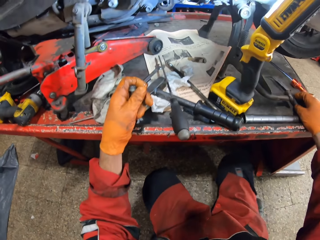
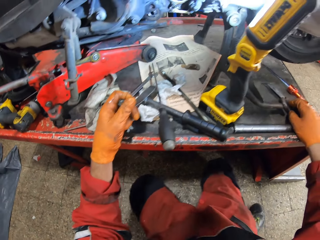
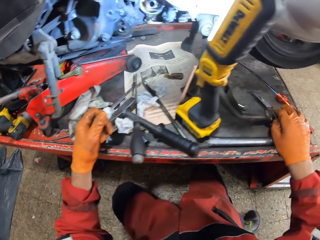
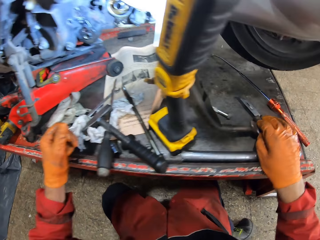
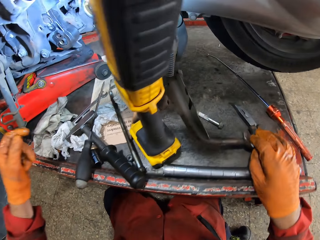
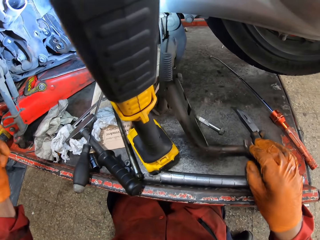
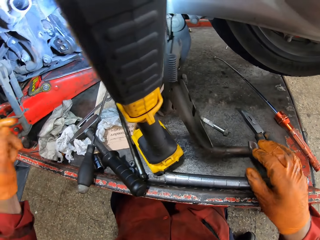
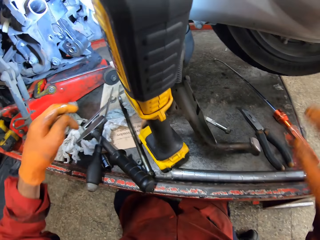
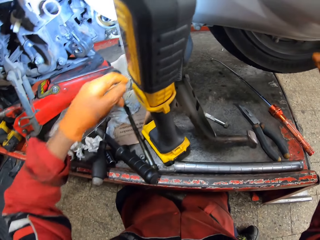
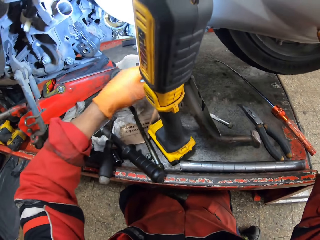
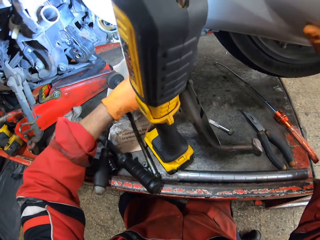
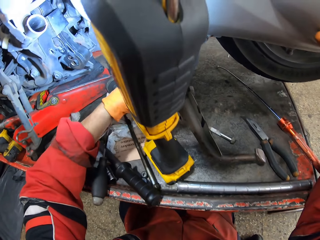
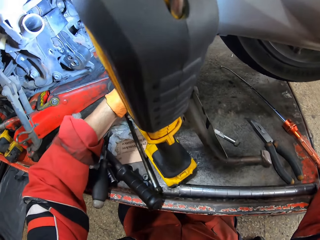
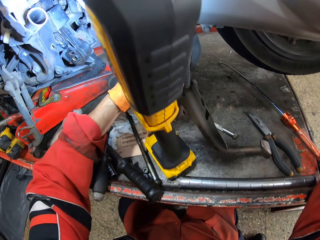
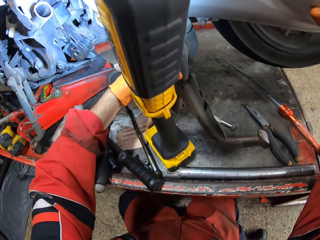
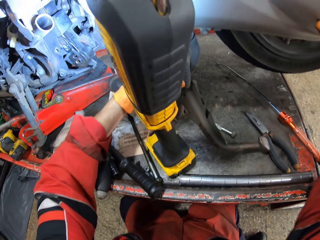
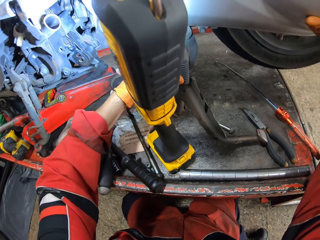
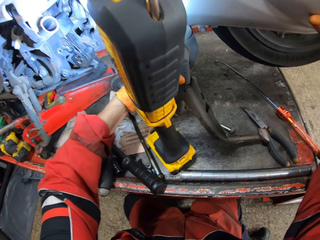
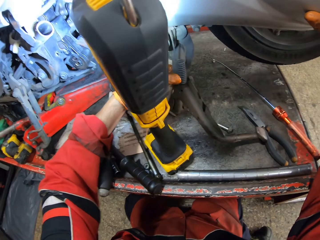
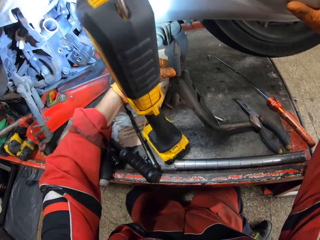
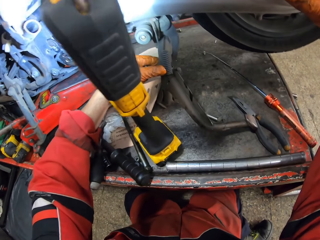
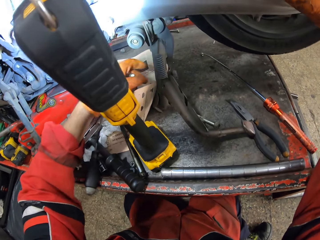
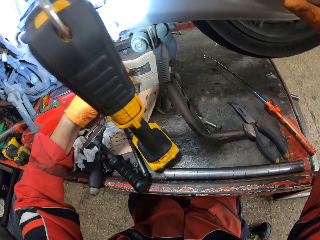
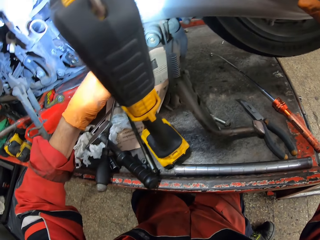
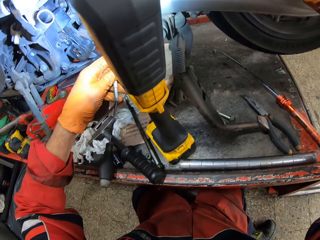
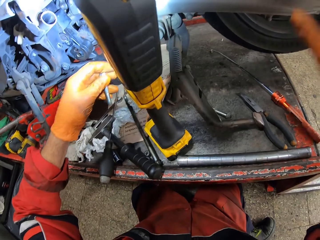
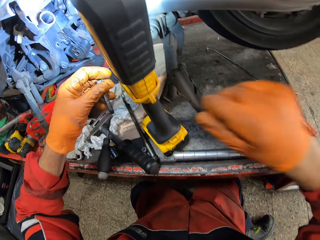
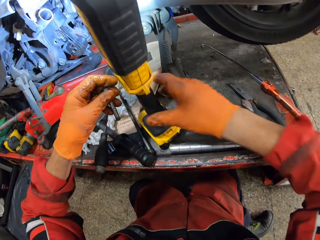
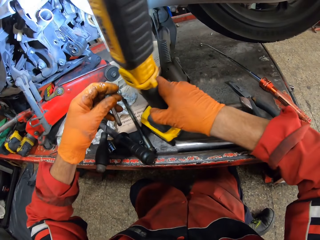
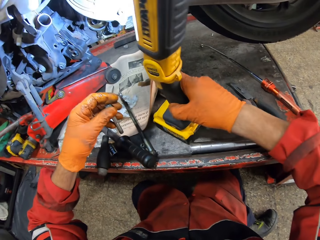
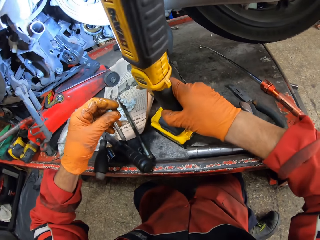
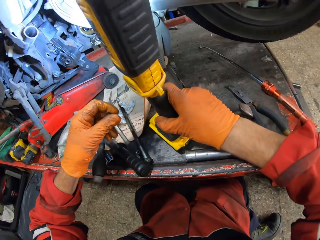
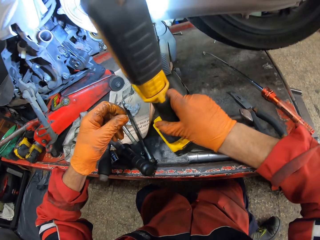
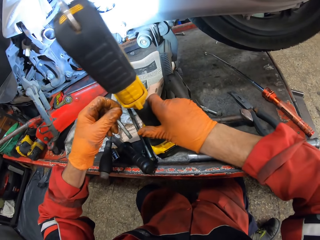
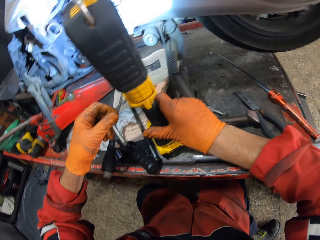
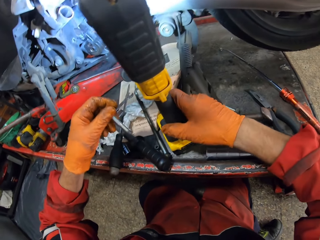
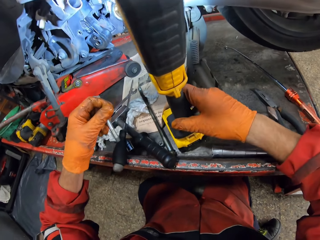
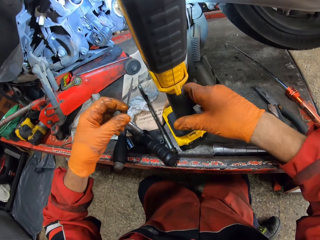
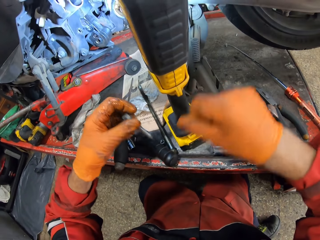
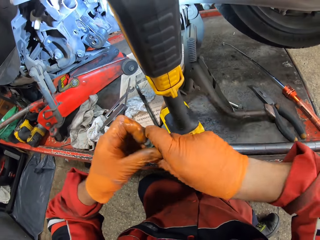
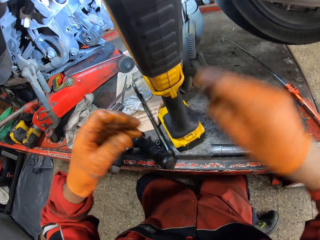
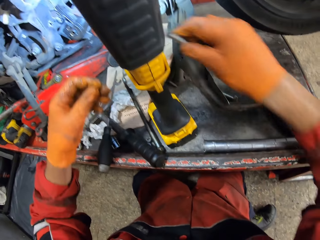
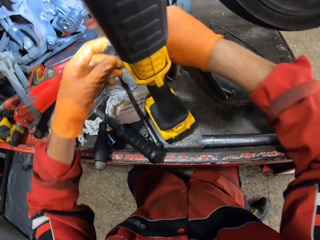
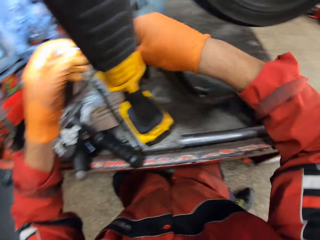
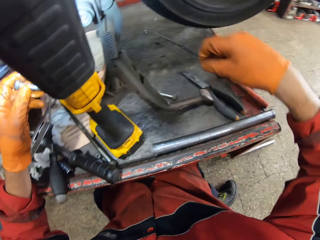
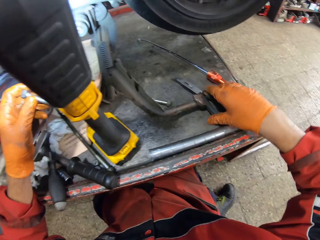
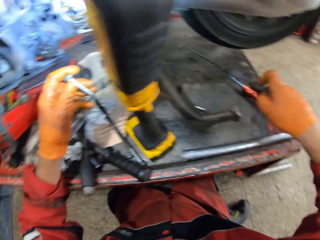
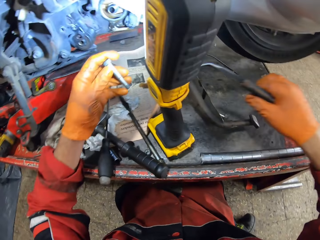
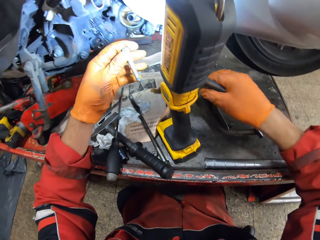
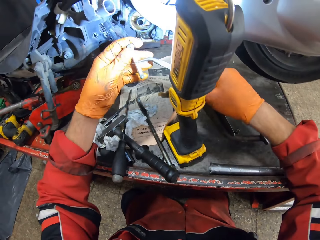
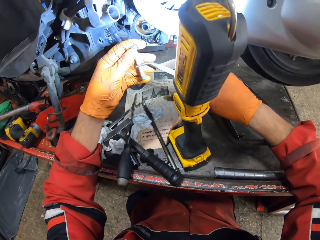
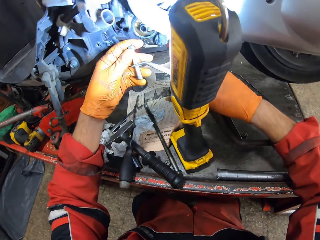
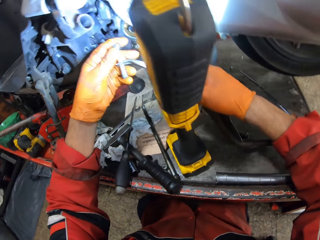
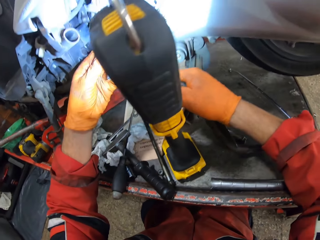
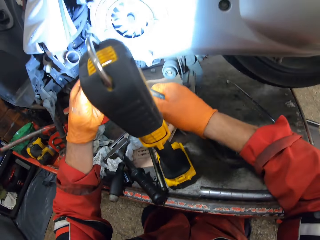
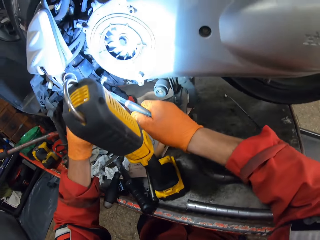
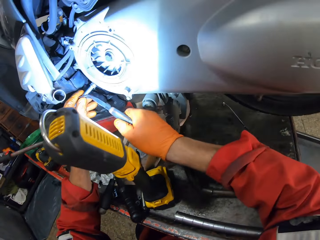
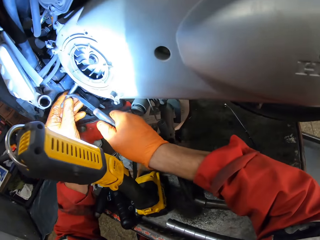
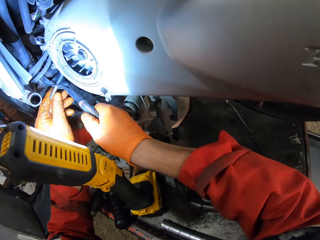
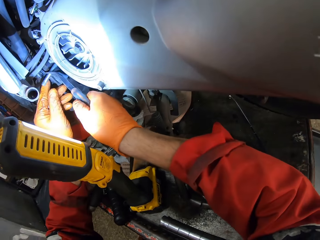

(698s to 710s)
The camera wearer holds the bolt with his right hand. He holds the spring. He adjusts the motorcycle brake with his left hand. He pushes the spring. He adjusts the lamp with his right hand. He moves the impact wrench. He passes the screw to his right hand. He holds the bolt. He passes the screw to his left hand. He picks up the pliers with his right hand. He holds the screw with the pliers.

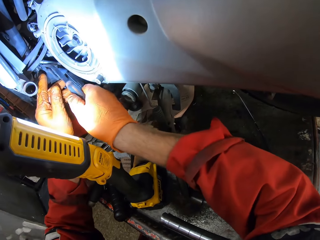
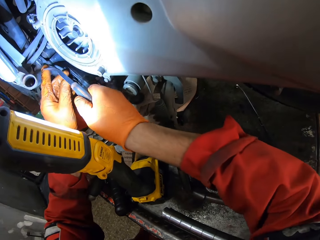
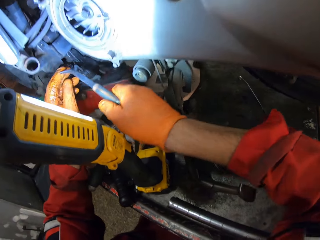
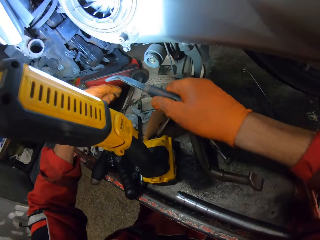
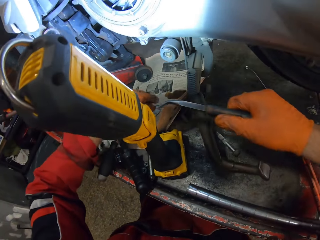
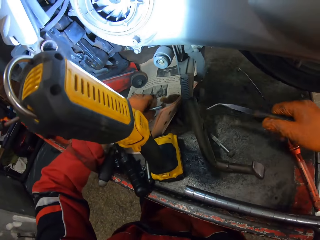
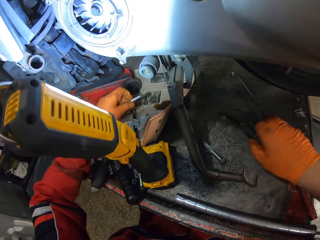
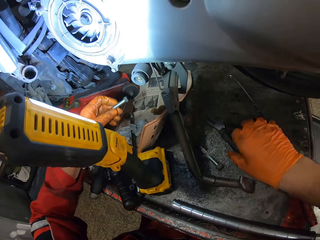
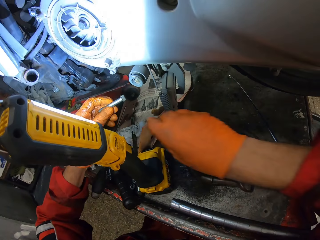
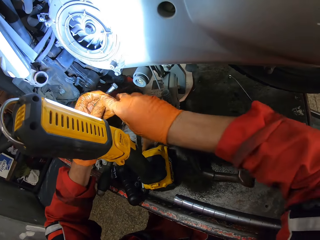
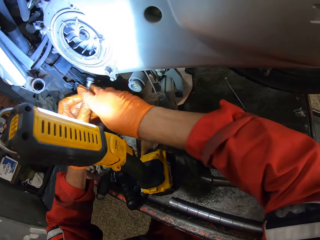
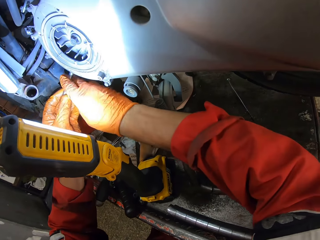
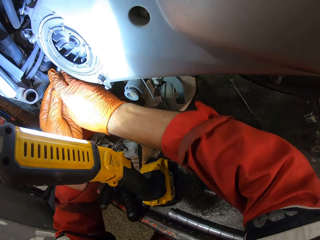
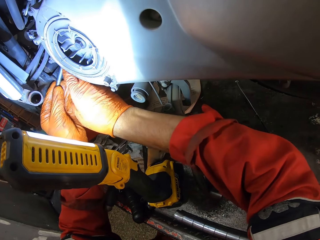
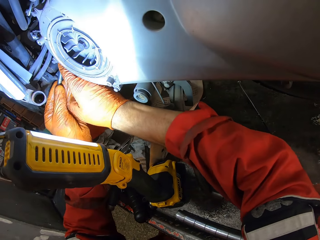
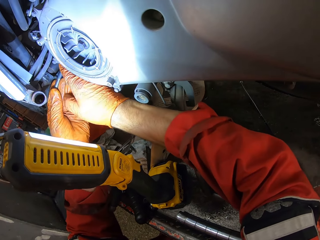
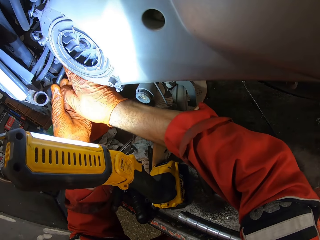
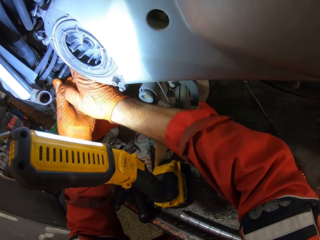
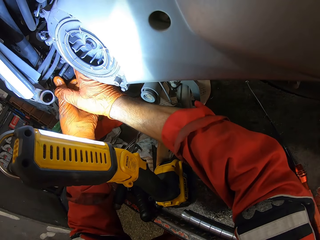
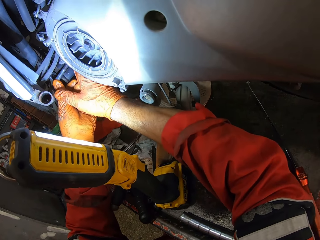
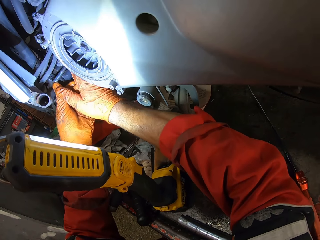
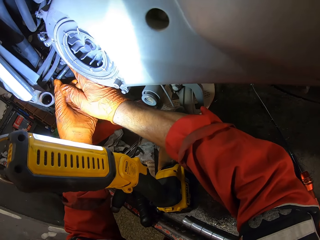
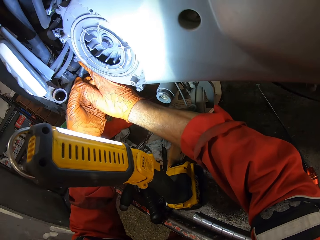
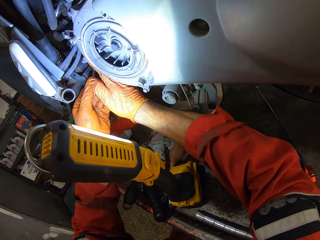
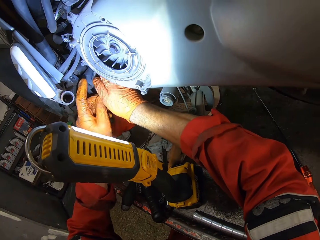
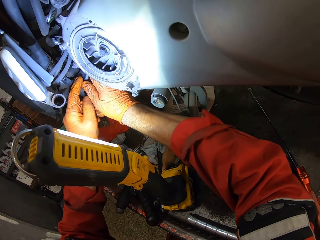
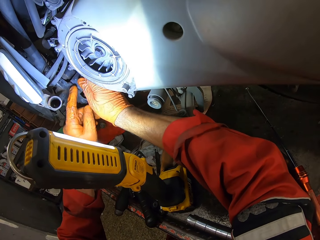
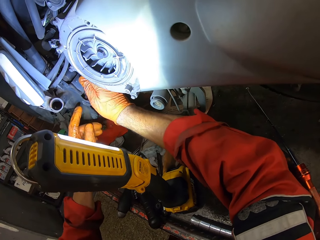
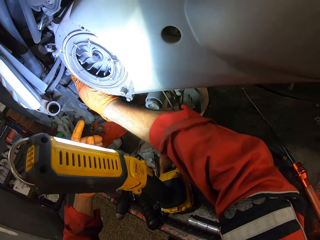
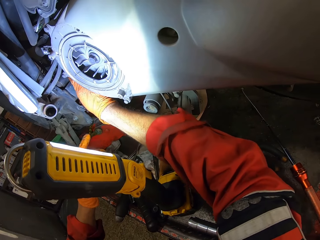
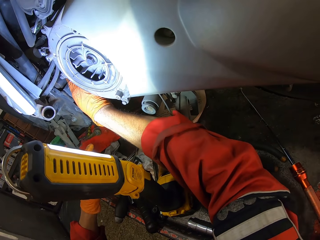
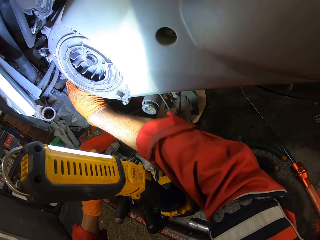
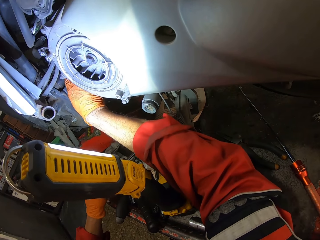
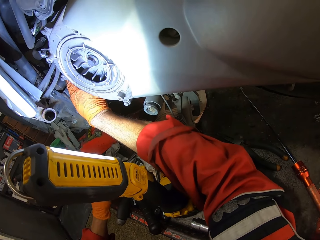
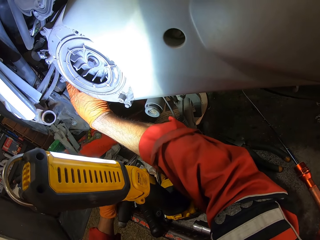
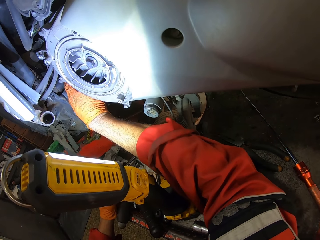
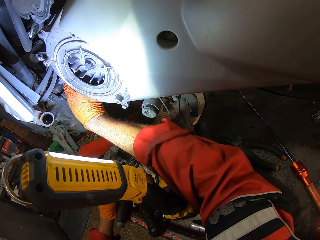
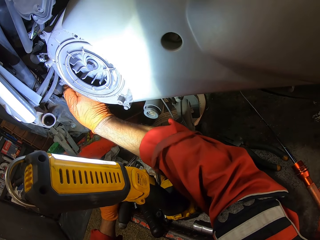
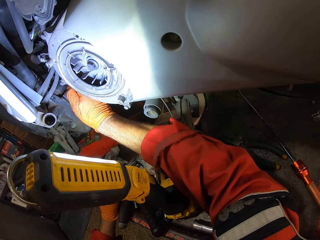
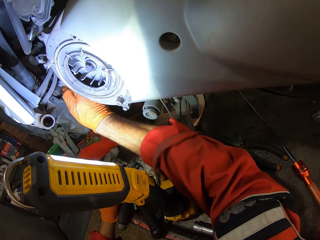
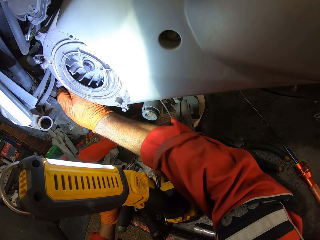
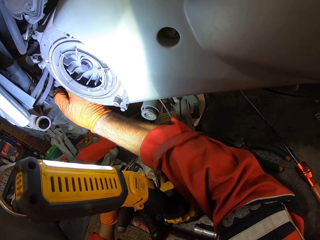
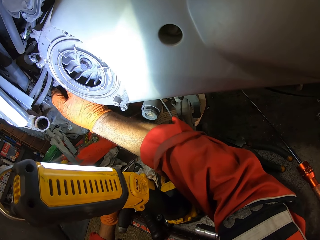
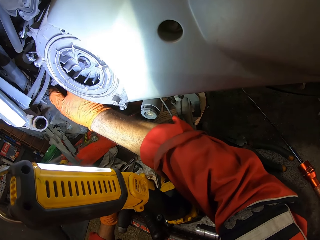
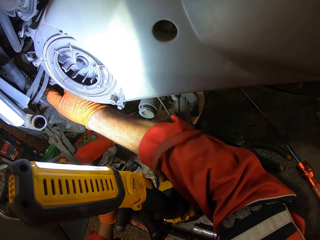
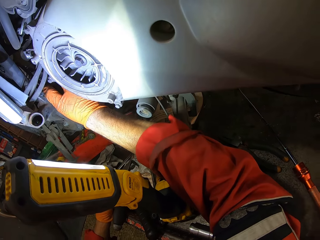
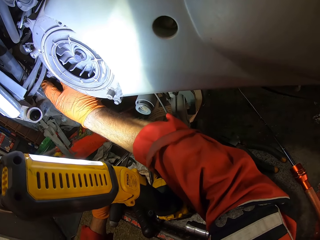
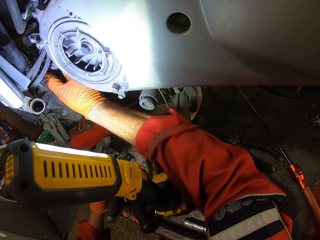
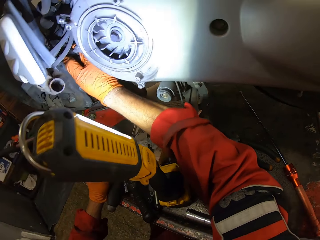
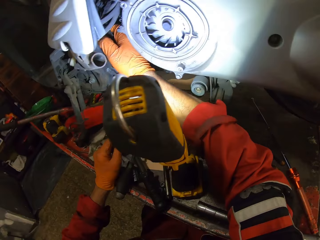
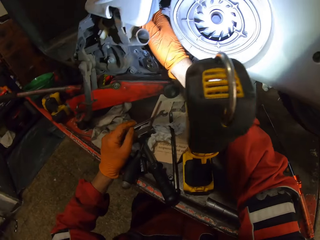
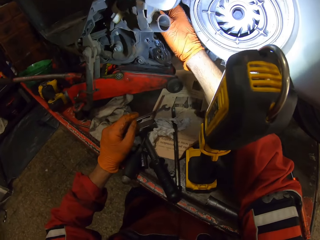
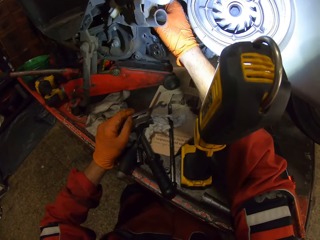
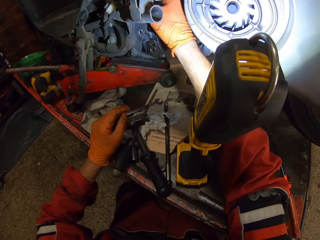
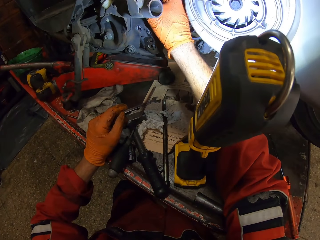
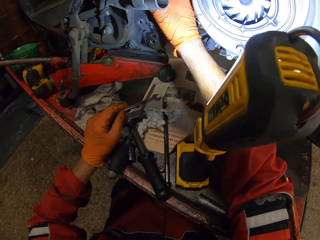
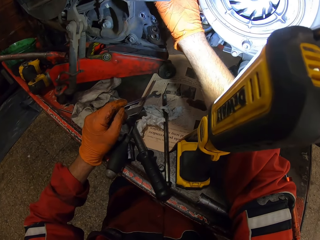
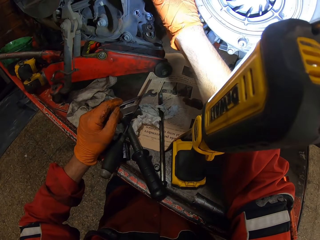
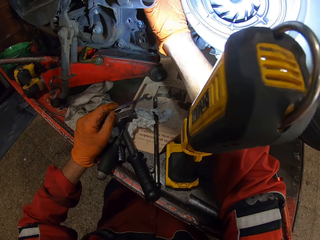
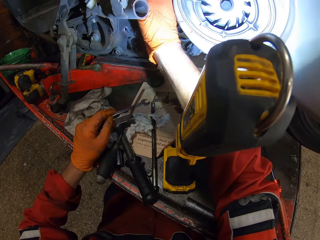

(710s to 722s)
The camera wearer picks up the screw or bolt from the workbench with his left hand. He holds the bolt. He fixes the screw in the motorcycle with both hands. He fixes the screw in the motorcycle with his right hand.
